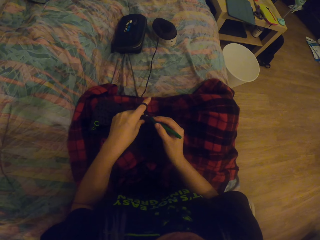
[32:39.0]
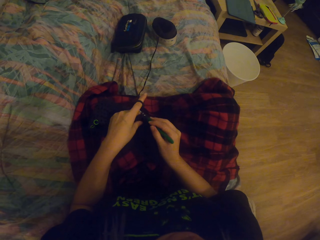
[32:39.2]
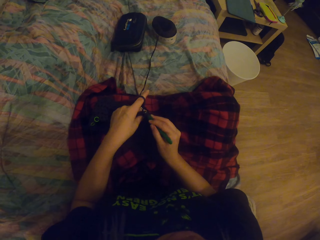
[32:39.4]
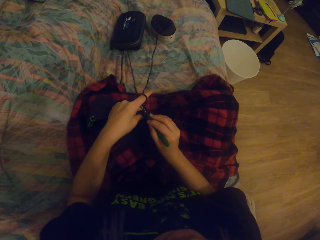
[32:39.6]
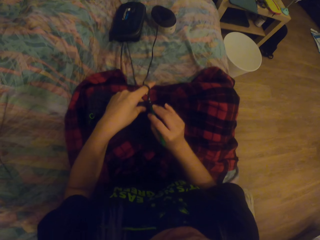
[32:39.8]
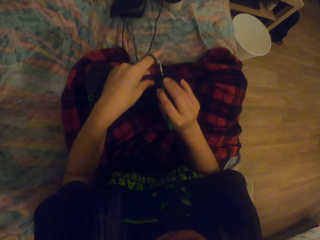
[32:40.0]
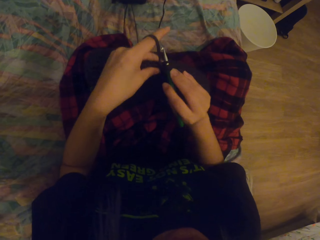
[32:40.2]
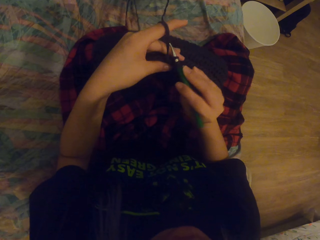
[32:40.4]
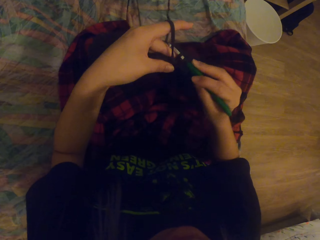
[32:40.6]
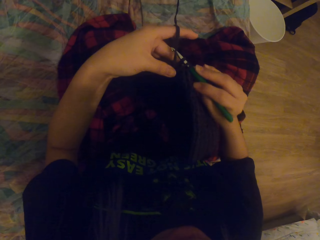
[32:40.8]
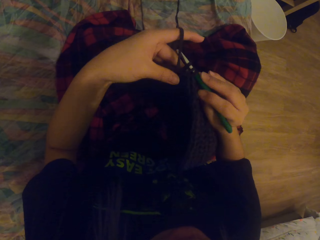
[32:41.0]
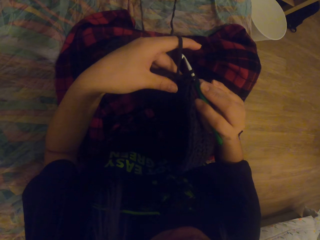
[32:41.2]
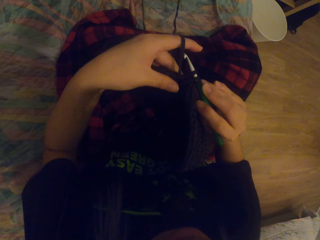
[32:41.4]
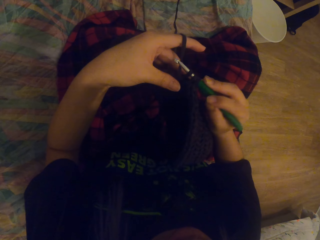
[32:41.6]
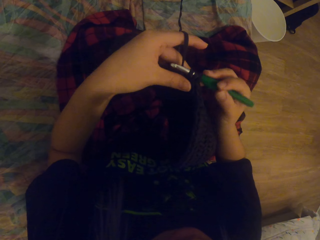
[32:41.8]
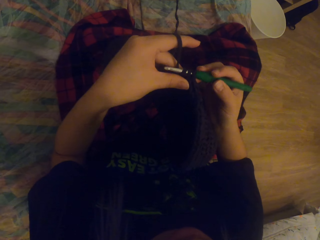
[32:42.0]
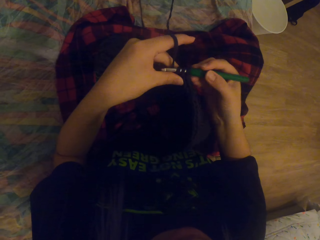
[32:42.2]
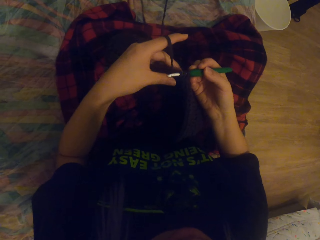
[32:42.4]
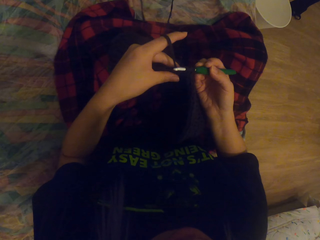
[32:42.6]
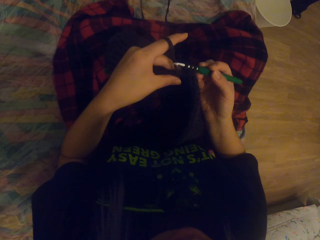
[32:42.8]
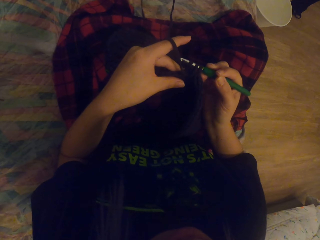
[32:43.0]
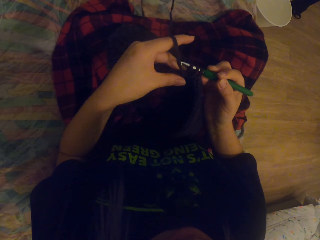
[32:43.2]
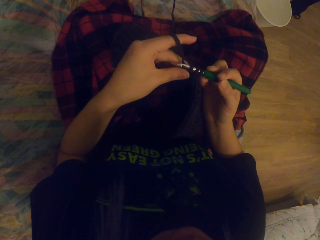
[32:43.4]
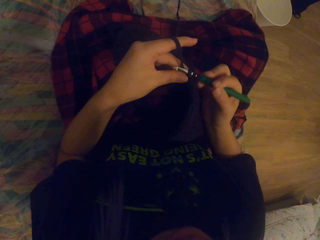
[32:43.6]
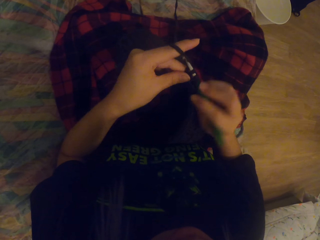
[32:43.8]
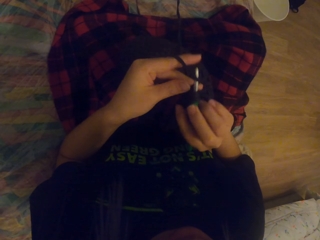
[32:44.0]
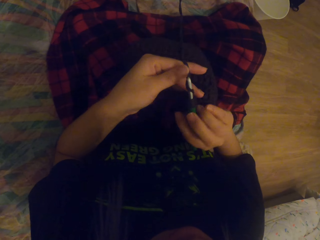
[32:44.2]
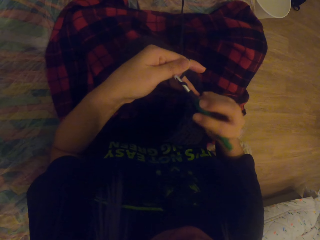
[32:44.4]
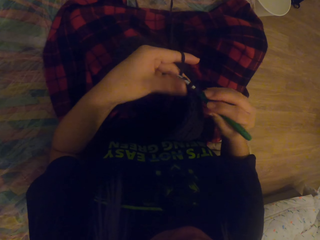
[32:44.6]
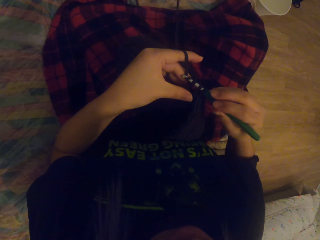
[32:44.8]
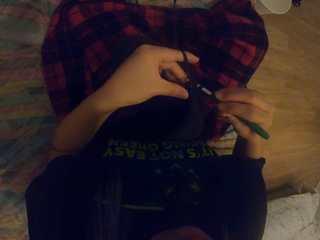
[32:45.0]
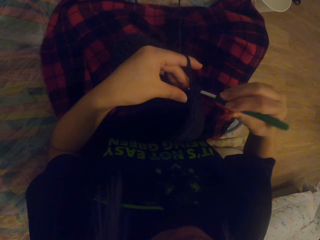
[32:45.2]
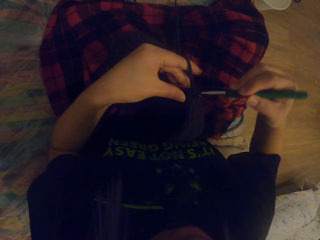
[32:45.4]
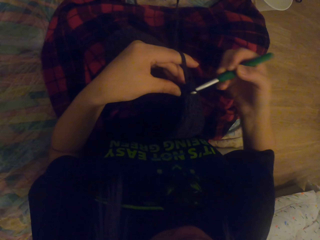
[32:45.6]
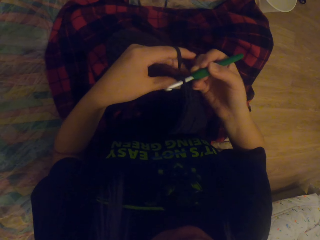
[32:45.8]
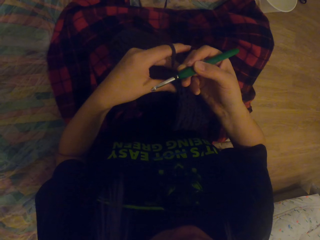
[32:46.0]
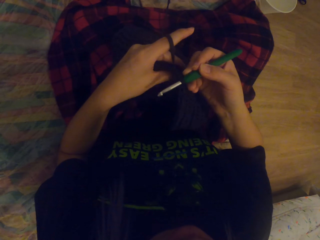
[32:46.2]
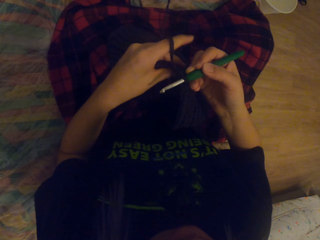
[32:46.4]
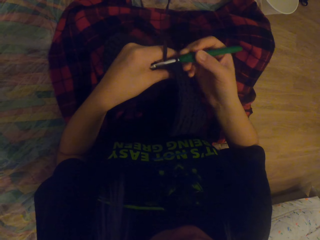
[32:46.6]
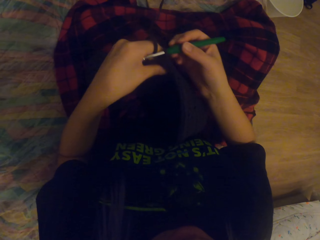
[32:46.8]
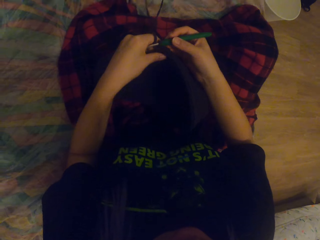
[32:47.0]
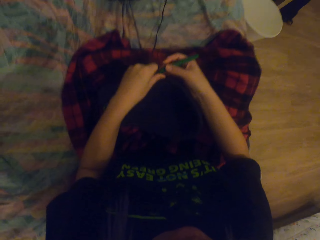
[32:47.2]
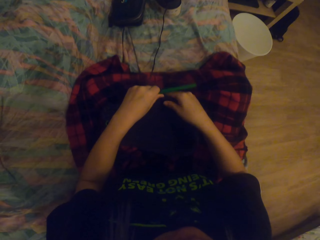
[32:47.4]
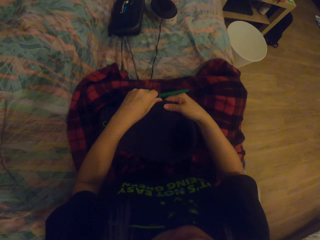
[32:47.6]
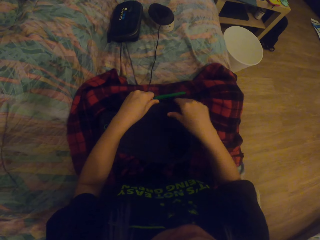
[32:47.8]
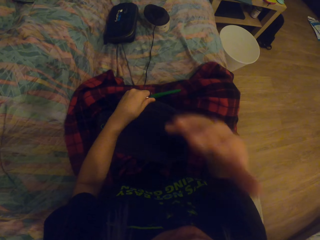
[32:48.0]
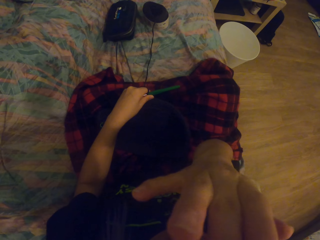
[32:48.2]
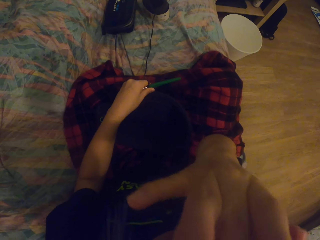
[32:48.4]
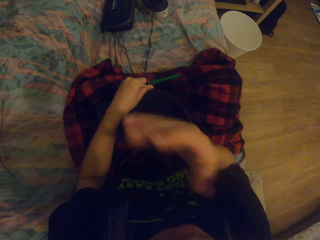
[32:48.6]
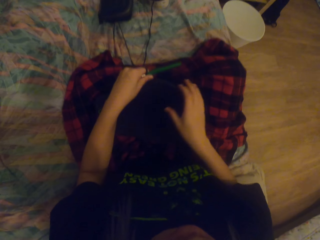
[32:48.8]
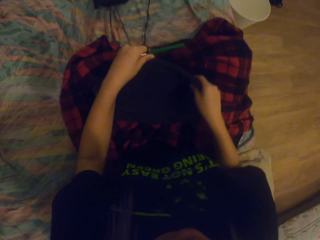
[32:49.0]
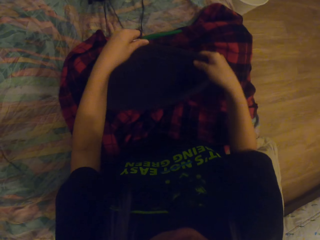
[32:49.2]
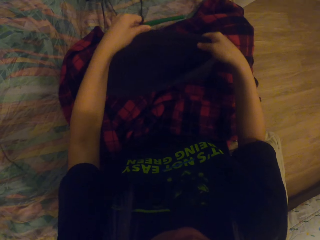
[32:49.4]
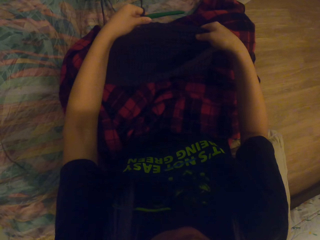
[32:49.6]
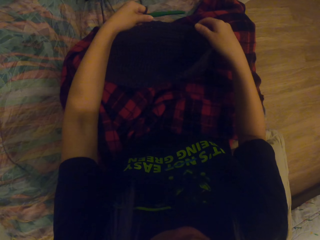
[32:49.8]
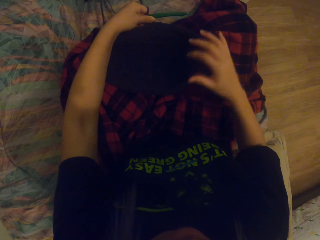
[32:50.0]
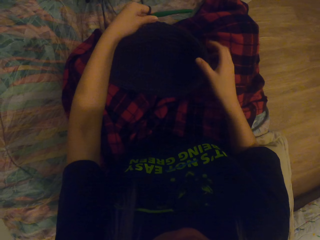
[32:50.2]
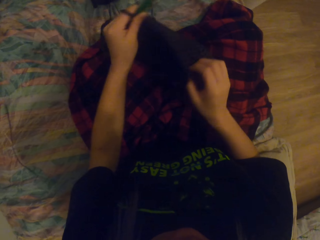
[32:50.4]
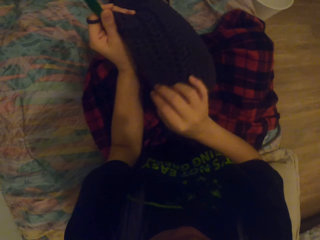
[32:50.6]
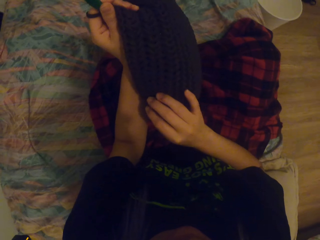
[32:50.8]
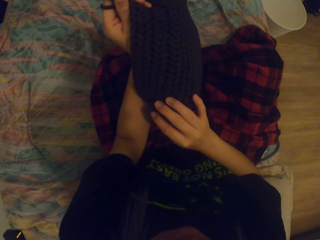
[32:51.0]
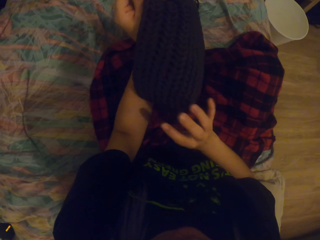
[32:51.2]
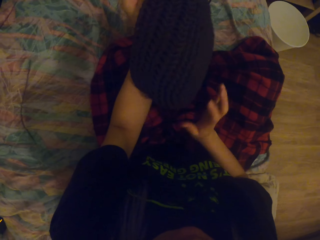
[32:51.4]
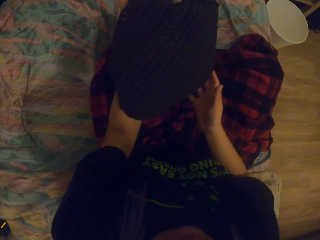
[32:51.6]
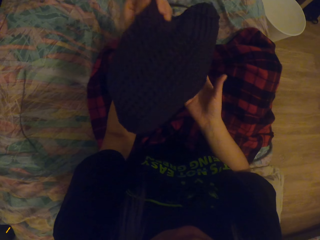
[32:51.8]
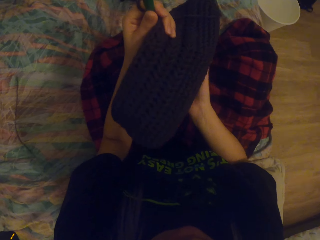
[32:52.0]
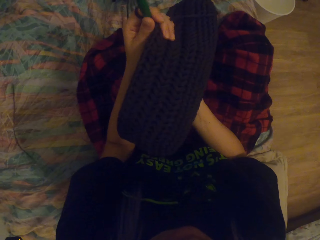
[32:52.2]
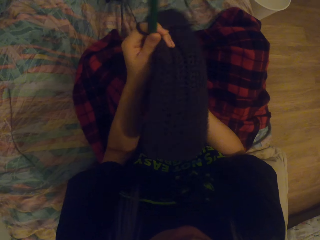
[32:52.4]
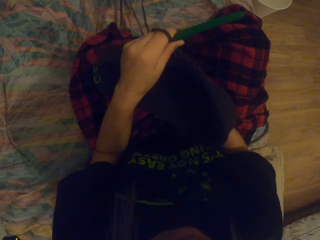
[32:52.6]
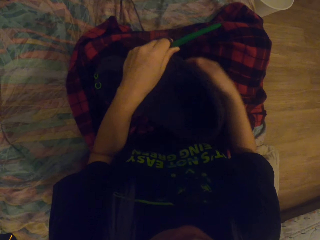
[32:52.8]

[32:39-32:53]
The camera wearer puts down the bag. She crochets the thread in. She crochets the thread out. She puts down the thread. She scratches her face. She lifts up the thread. She holds the crocheted yarn. She turns the bag.

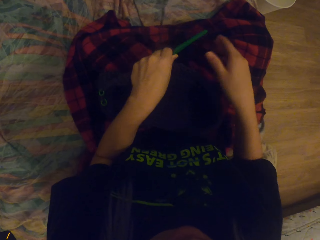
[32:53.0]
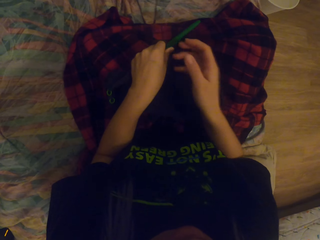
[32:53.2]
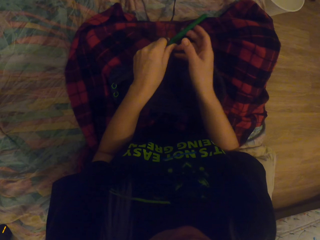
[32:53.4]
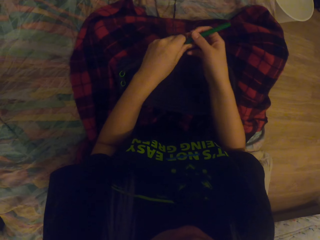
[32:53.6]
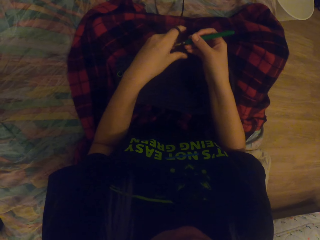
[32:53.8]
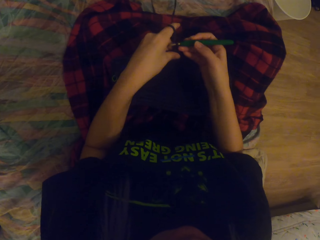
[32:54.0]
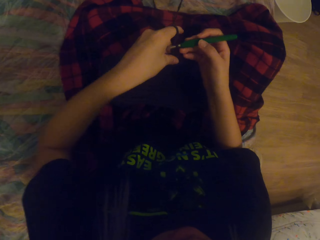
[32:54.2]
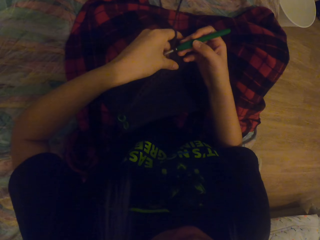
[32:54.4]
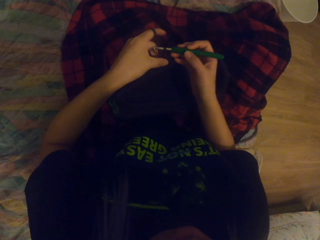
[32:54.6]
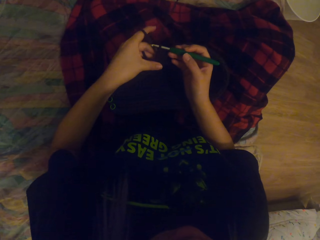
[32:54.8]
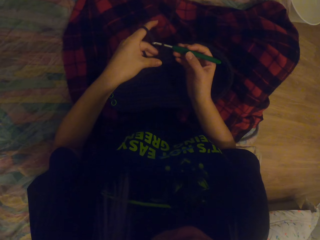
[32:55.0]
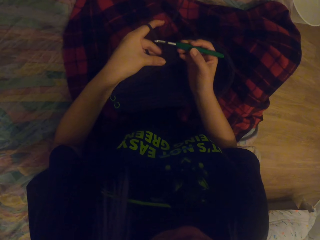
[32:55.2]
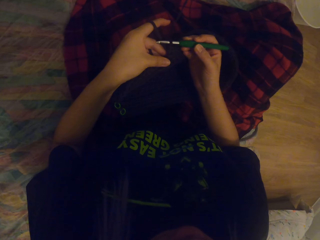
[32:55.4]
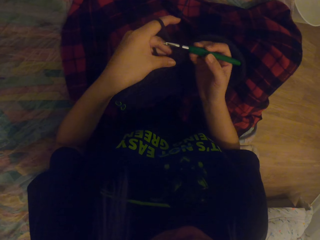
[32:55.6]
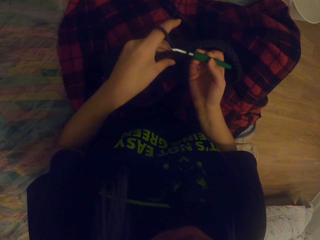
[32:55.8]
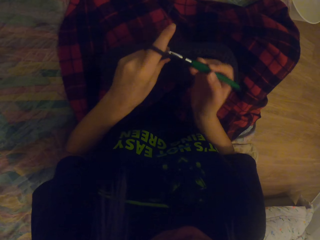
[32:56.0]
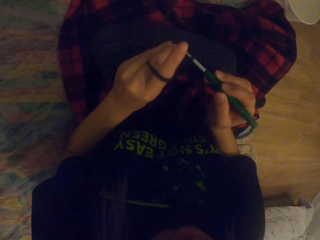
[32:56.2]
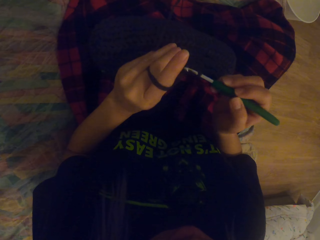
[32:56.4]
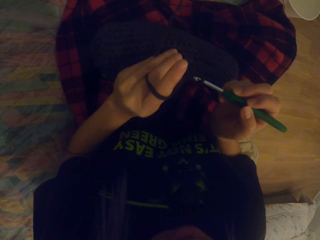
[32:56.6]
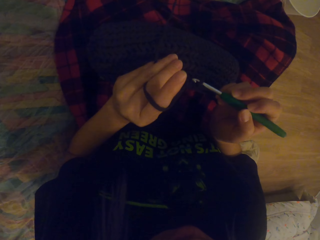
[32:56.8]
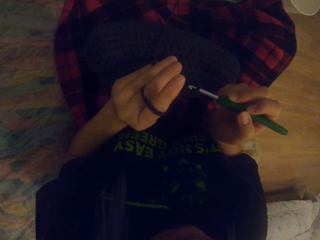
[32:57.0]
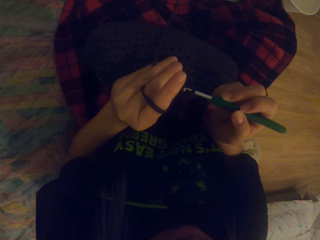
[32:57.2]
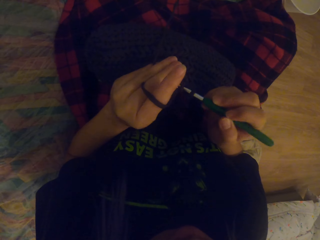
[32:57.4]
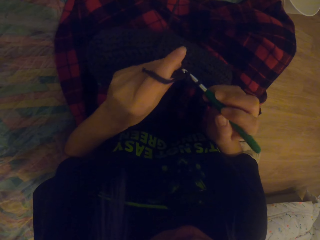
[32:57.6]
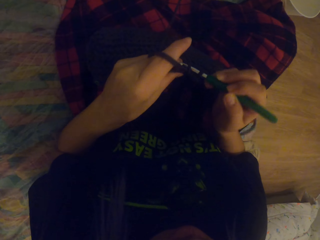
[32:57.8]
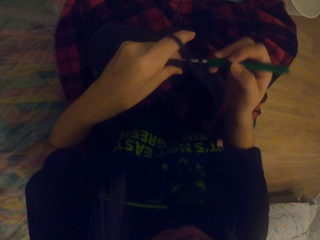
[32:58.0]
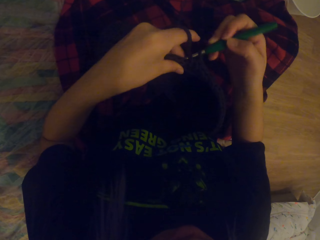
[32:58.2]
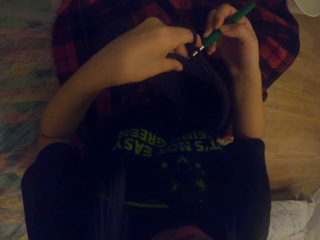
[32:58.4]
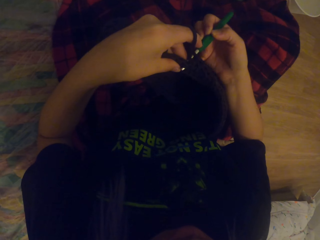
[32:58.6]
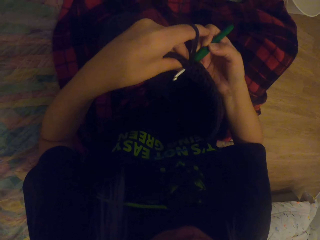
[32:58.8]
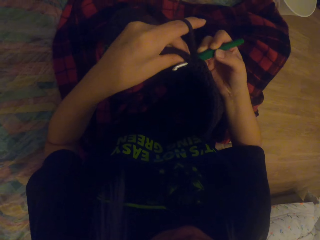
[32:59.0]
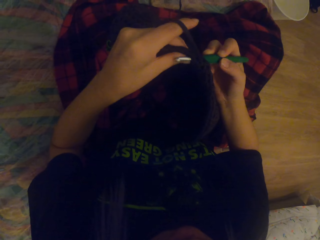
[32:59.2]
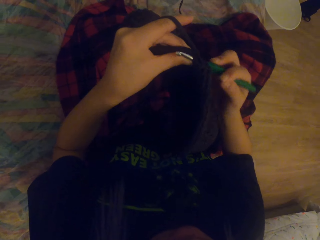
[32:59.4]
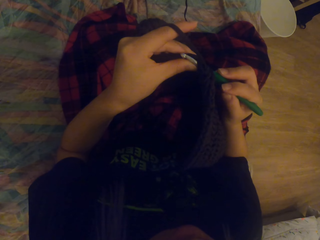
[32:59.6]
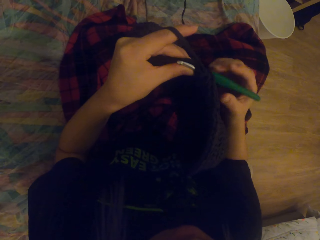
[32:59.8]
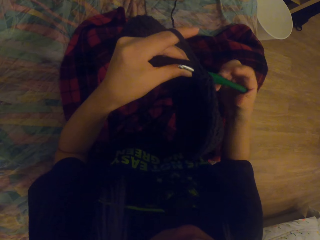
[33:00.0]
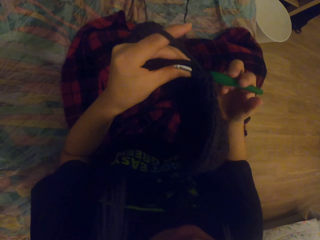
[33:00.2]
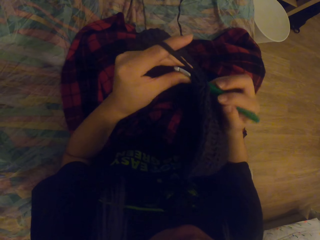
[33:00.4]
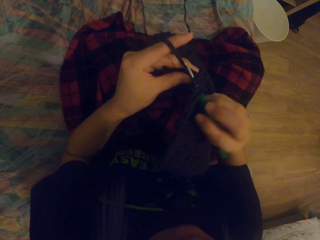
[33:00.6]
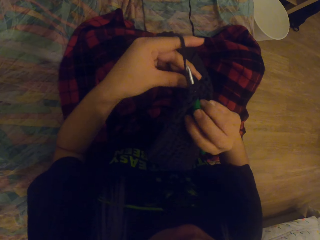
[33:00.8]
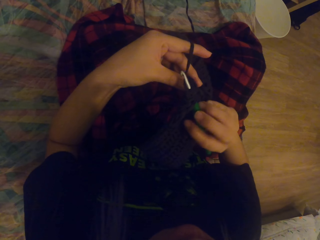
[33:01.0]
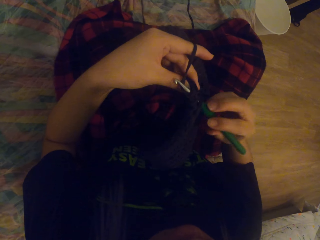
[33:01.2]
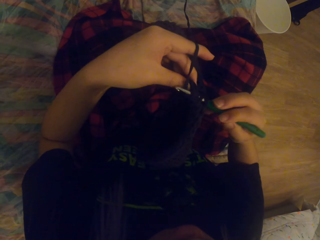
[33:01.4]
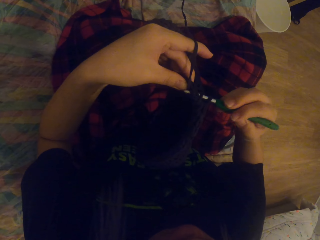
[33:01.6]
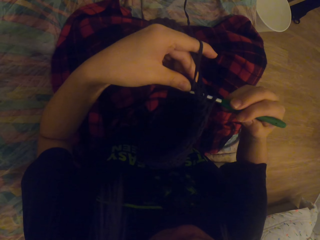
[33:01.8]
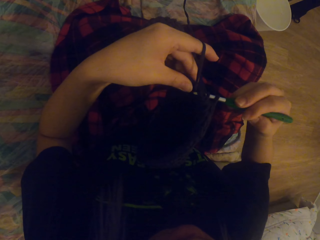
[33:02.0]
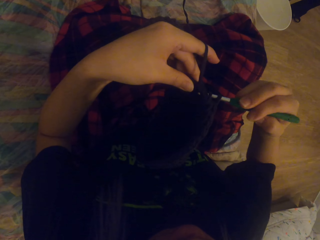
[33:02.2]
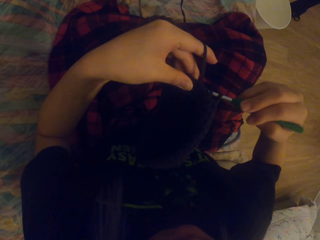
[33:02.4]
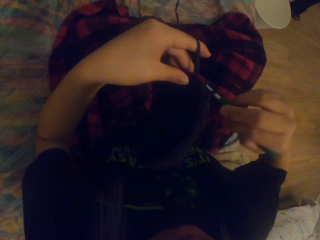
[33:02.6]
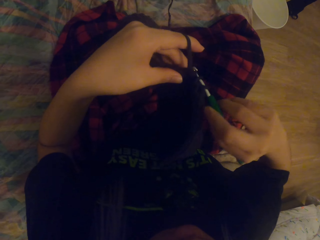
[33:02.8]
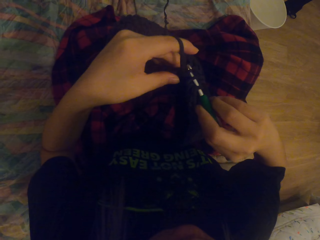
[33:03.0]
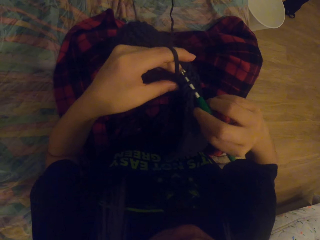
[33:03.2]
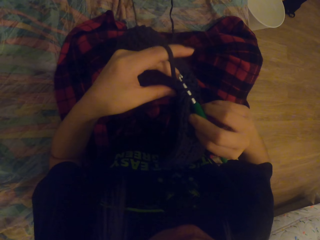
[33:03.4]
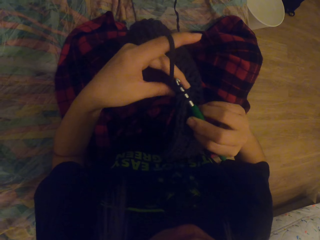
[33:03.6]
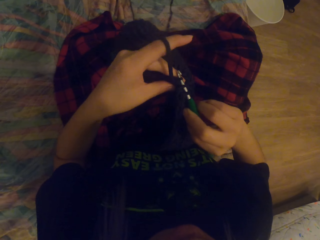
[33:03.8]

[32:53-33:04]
The camera wearer places down the bag. They lift up the bag. They crochet the yarn or thread with a crochet hook. They crochet the thread out.
